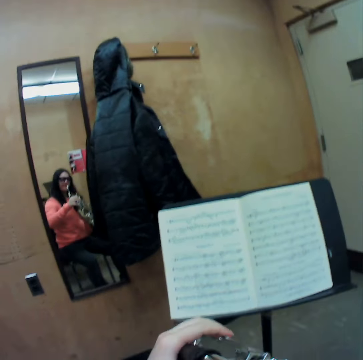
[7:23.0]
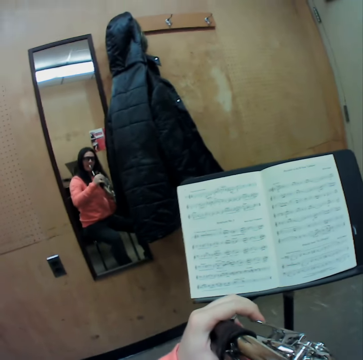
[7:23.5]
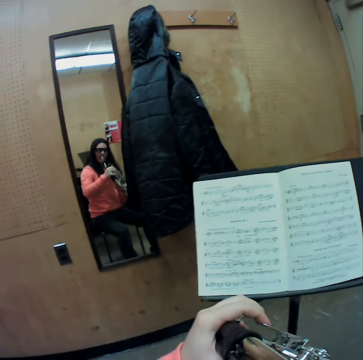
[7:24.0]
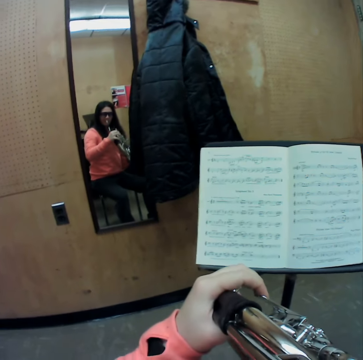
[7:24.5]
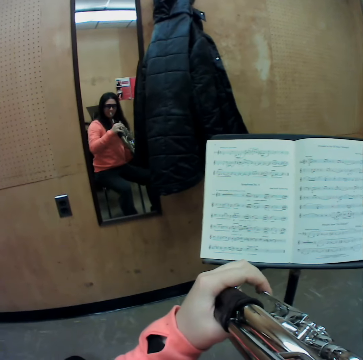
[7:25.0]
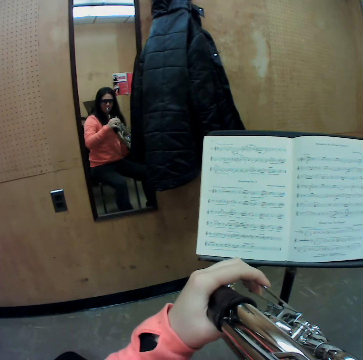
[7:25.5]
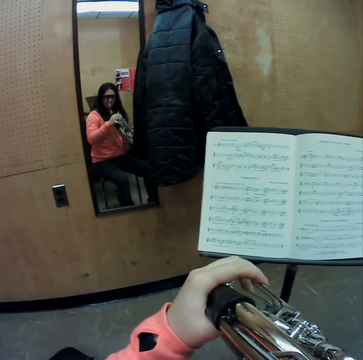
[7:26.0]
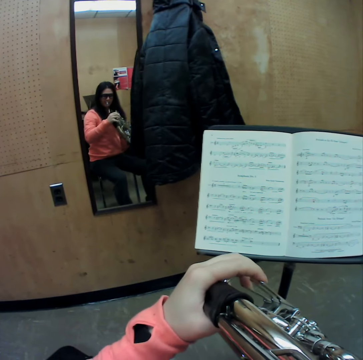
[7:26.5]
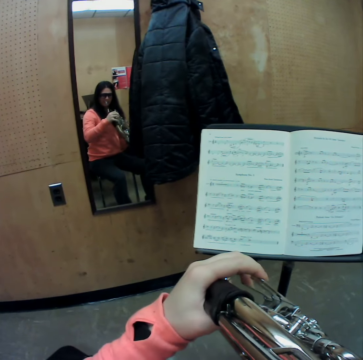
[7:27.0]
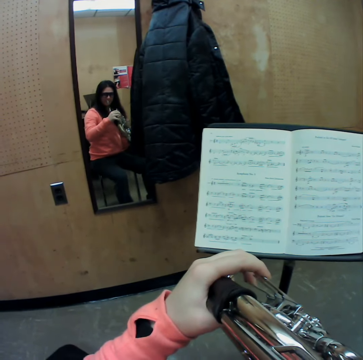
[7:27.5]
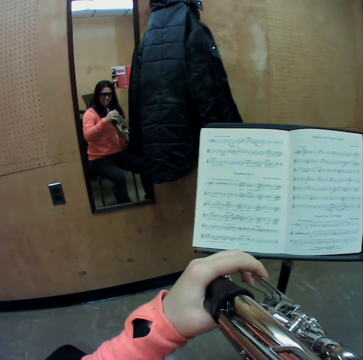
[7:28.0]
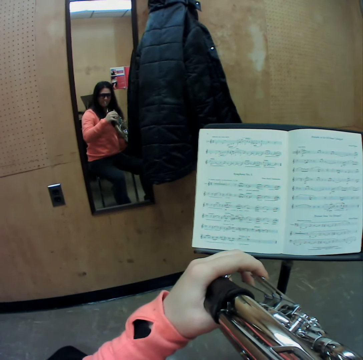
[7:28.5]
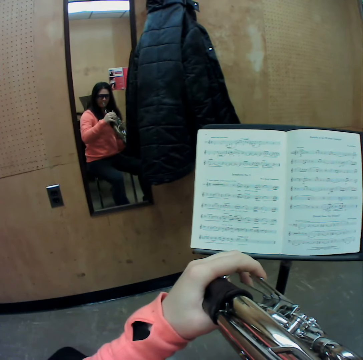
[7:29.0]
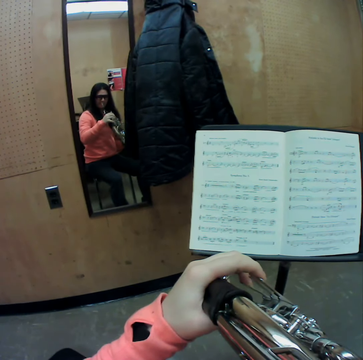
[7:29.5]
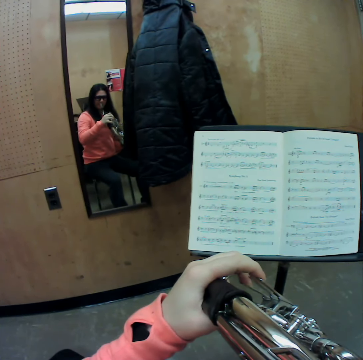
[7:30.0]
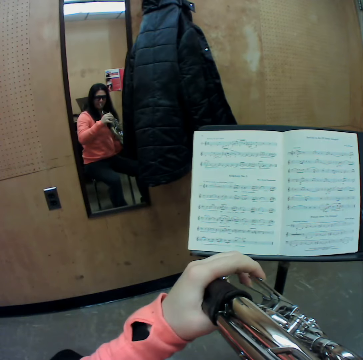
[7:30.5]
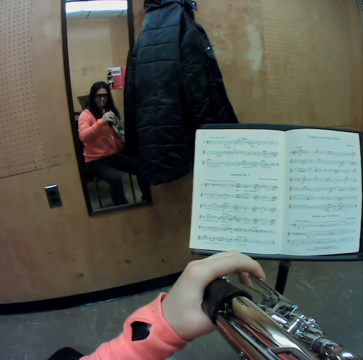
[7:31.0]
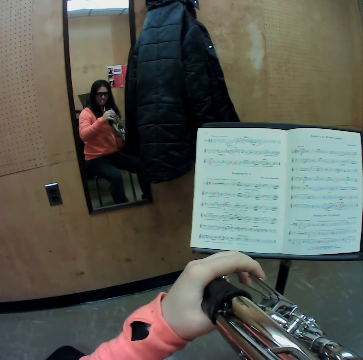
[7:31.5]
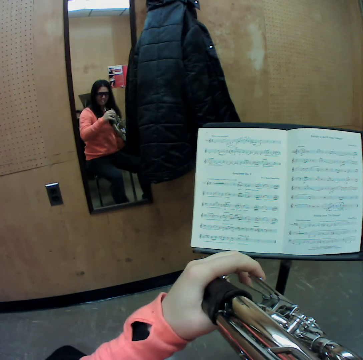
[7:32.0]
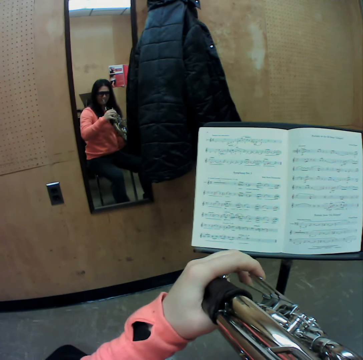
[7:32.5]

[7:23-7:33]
The camera wearer blows a trumpet or french horn. She plays the trumpet with her fingers. She plays the french horn with her left hand.

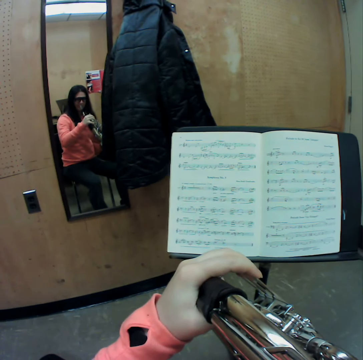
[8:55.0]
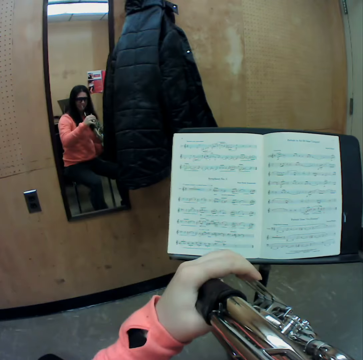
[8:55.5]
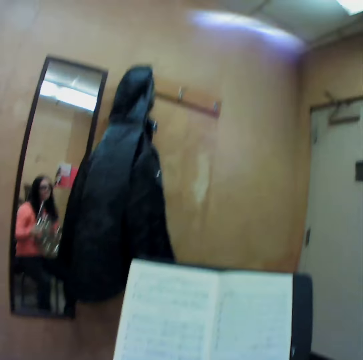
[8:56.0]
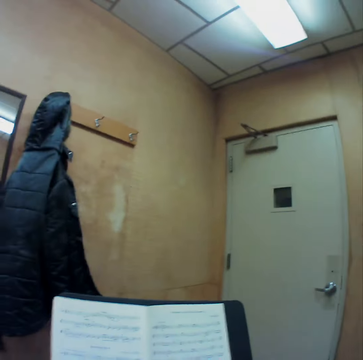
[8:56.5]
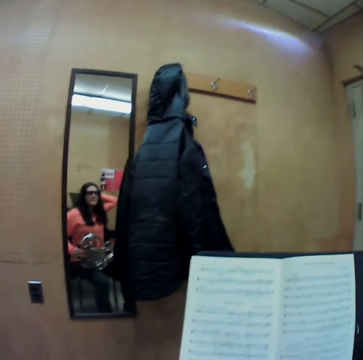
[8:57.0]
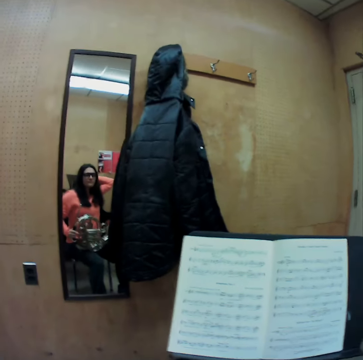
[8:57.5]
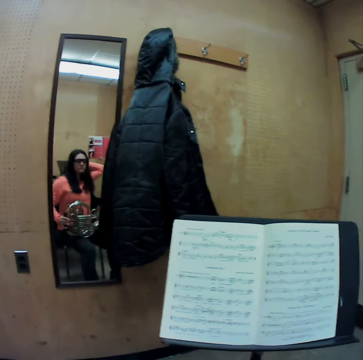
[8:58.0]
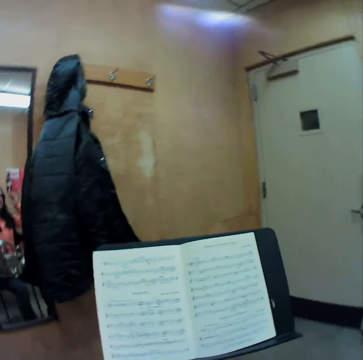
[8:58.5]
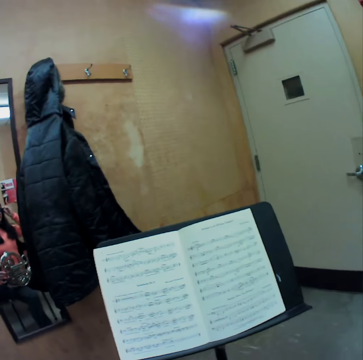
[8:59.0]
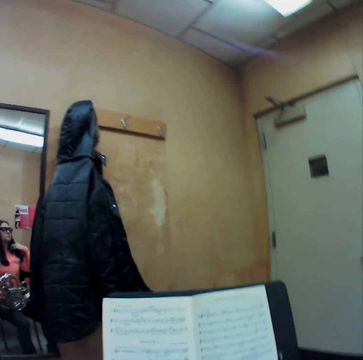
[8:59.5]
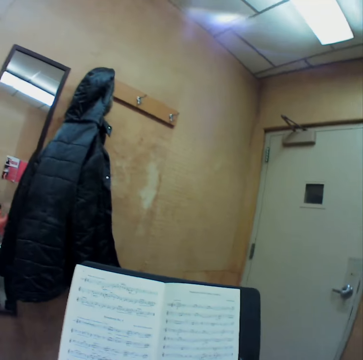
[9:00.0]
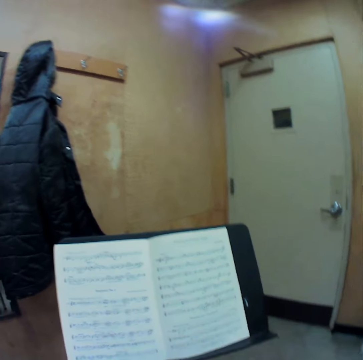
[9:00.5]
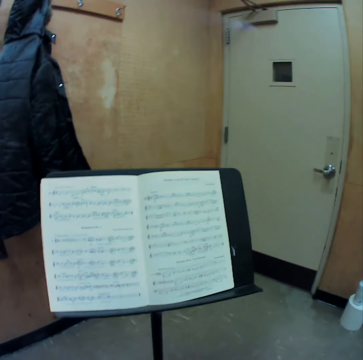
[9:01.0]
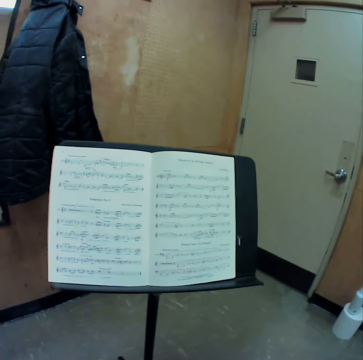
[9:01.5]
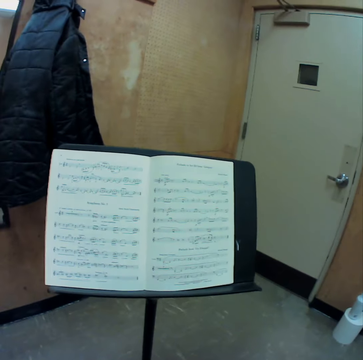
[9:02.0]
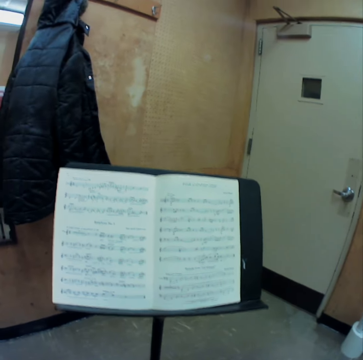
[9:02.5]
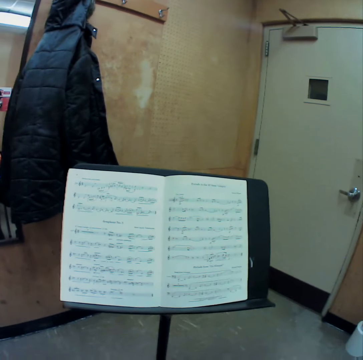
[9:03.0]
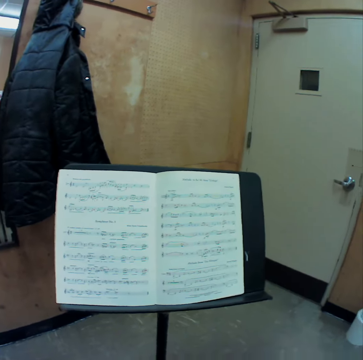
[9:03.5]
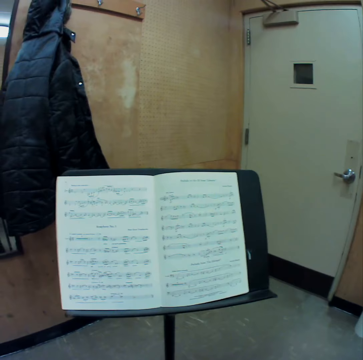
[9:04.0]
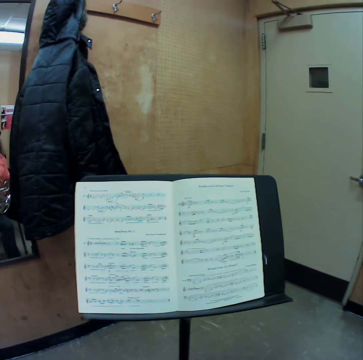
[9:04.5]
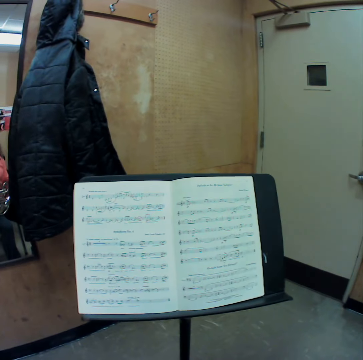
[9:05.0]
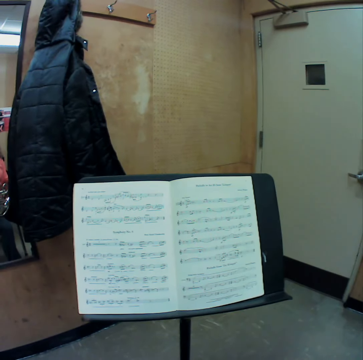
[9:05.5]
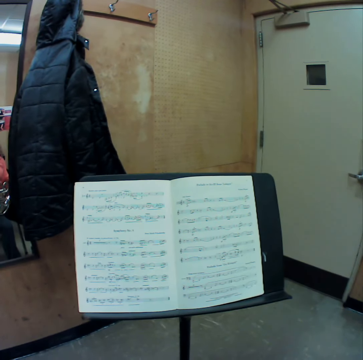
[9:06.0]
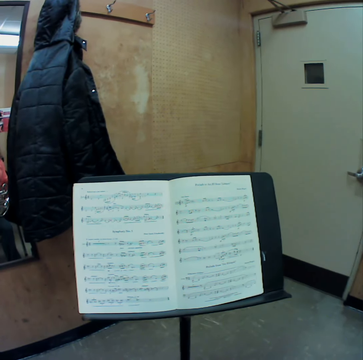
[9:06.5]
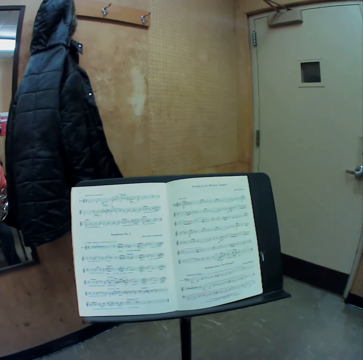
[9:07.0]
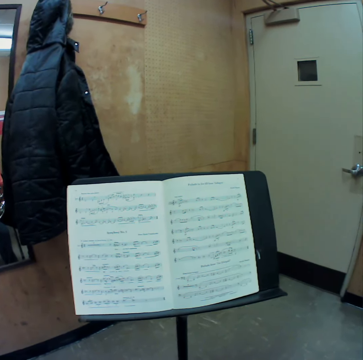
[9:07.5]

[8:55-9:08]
The camera wearer removes the french horn from her mouth. She adjusts her hair with her right hand. She touches the camera. She touches her hair.

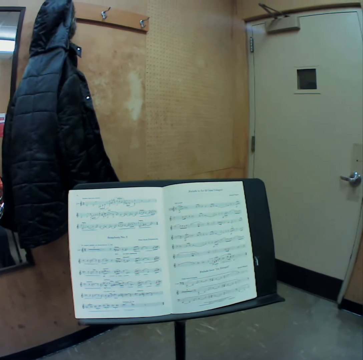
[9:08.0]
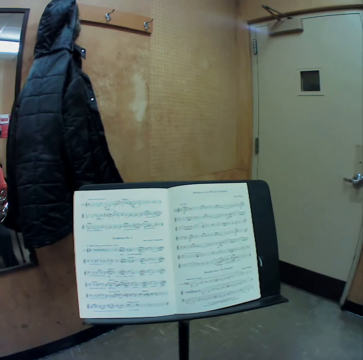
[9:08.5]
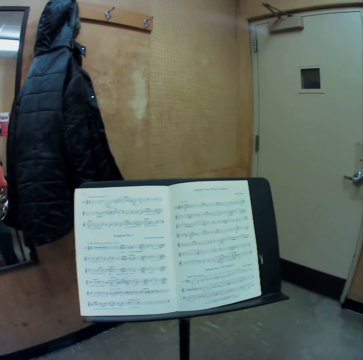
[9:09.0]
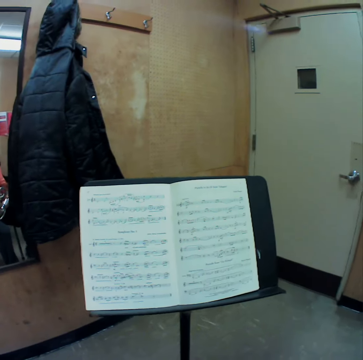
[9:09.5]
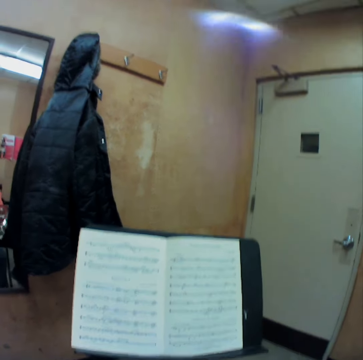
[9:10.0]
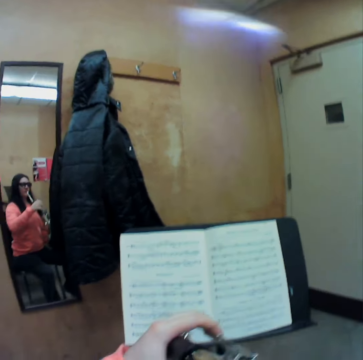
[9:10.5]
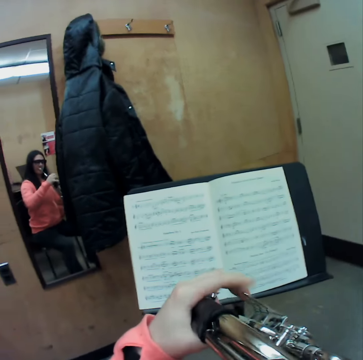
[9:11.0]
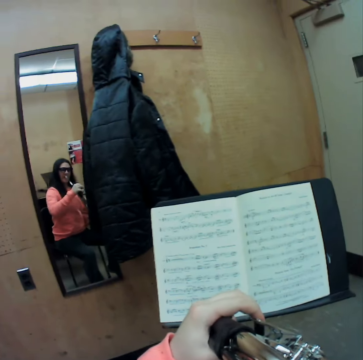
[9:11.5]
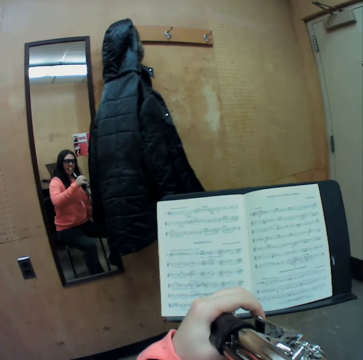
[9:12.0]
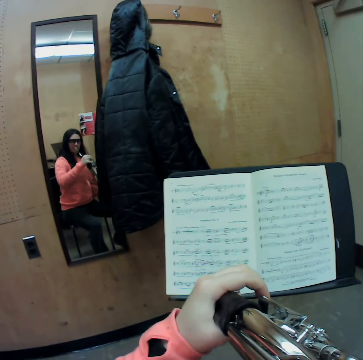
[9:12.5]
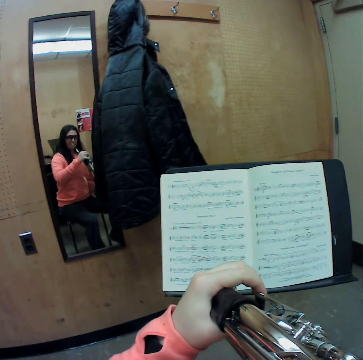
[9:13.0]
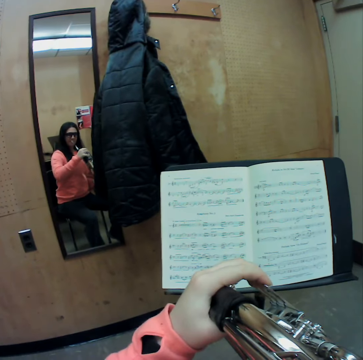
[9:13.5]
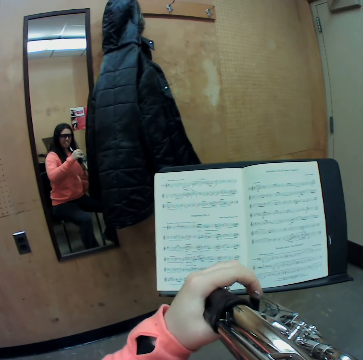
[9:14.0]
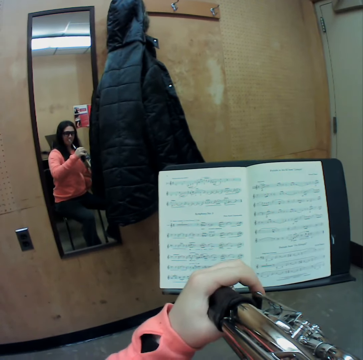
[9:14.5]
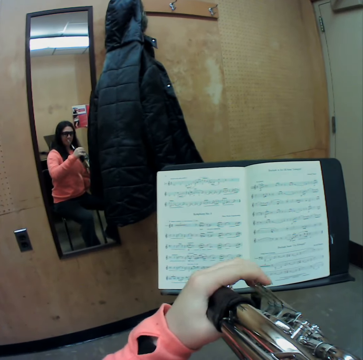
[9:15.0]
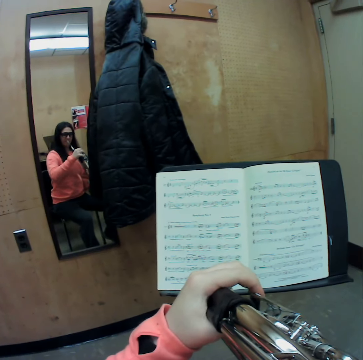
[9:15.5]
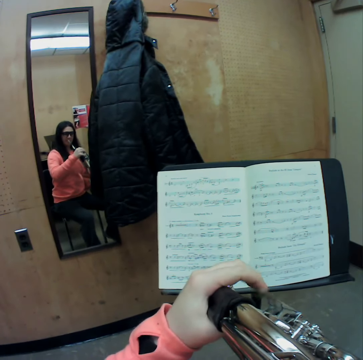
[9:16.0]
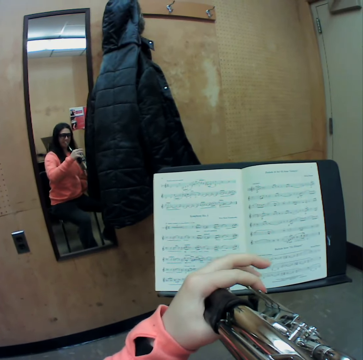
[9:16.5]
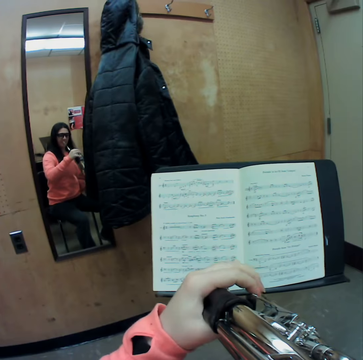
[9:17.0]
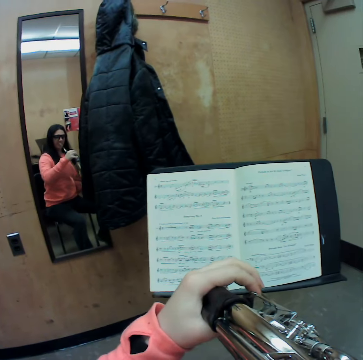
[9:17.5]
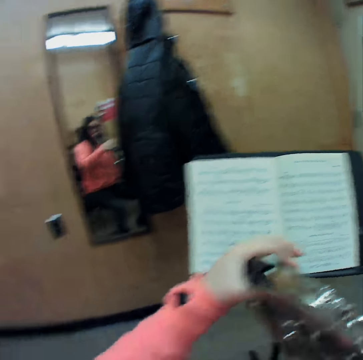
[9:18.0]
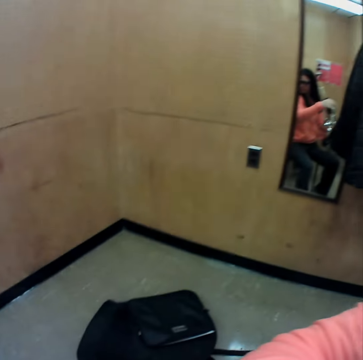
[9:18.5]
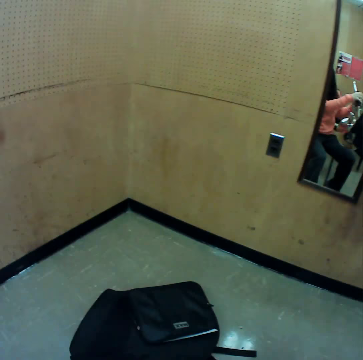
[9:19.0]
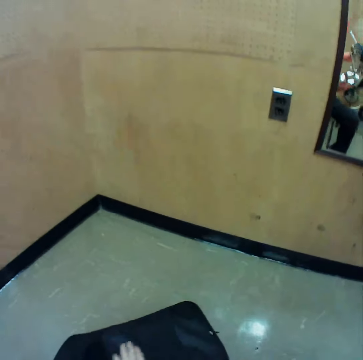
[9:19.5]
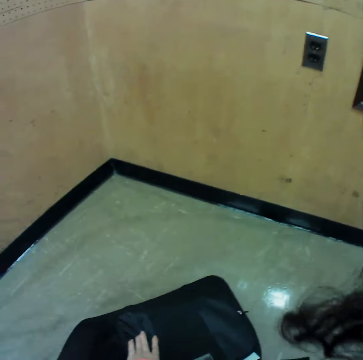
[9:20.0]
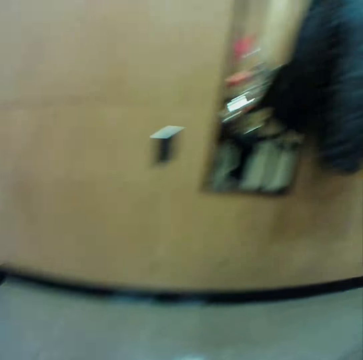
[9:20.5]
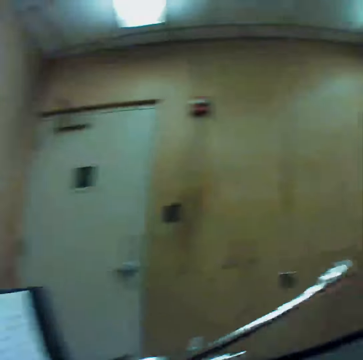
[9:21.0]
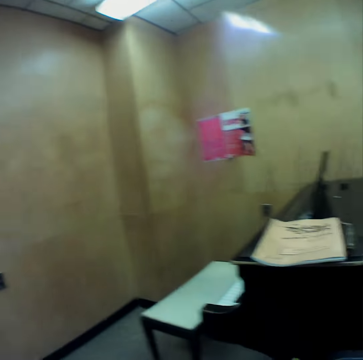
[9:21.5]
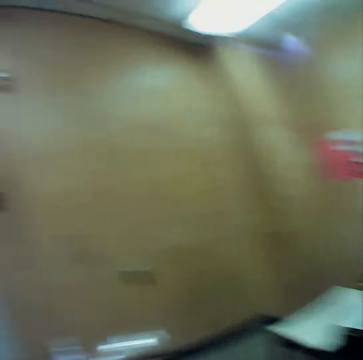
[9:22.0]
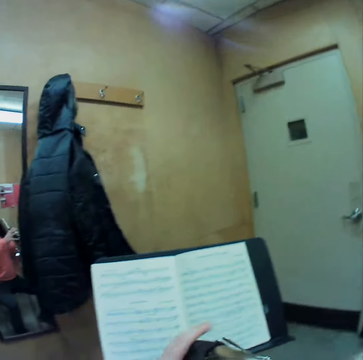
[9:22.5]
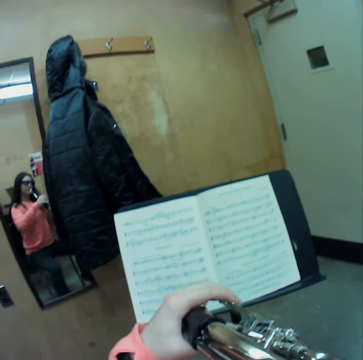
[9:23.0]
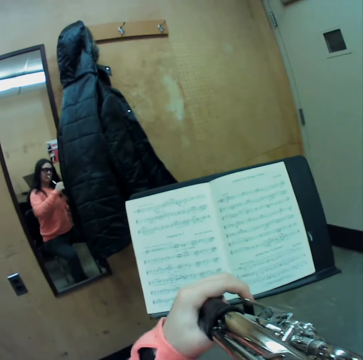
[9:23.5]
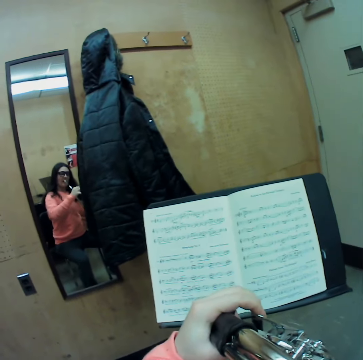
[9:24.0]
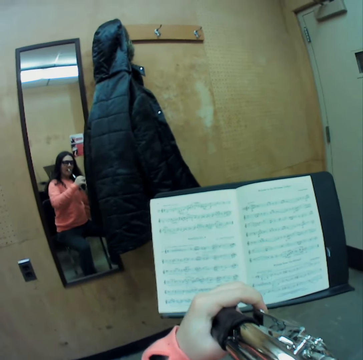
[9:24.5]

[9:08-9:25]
The camera wearer blows a trumpet or french horn. She plays the french horn with her finger, with her left hand. She places her left hand on a bag on the floor. She blows the trumpet. She plays the french horn with her left hand.
